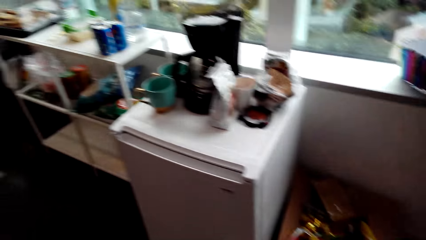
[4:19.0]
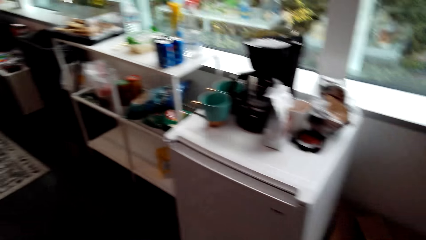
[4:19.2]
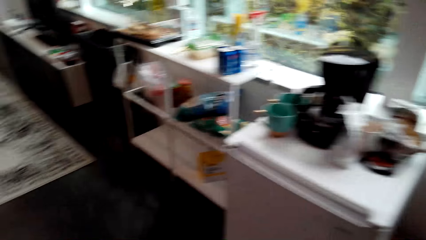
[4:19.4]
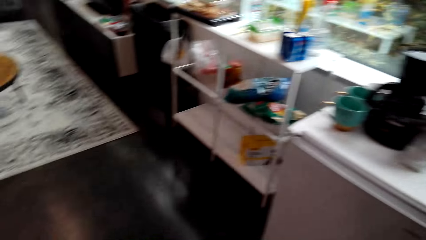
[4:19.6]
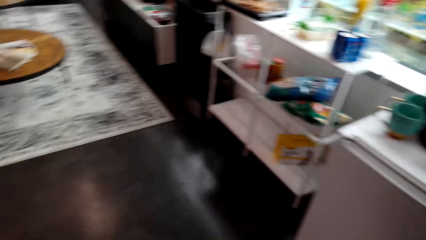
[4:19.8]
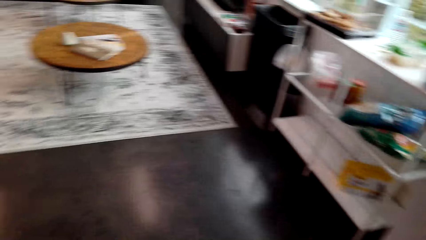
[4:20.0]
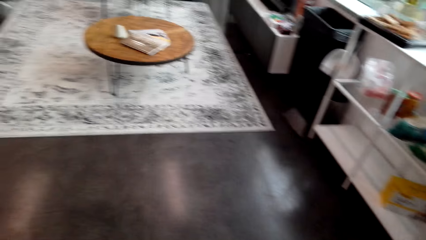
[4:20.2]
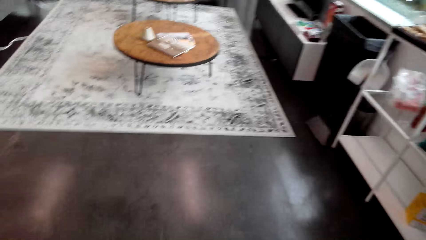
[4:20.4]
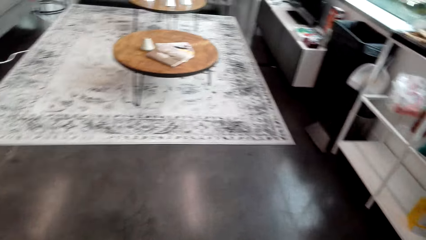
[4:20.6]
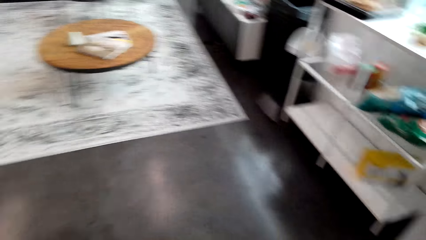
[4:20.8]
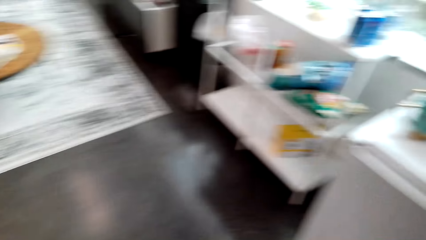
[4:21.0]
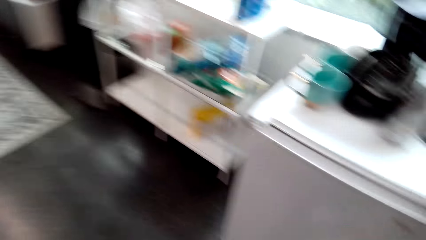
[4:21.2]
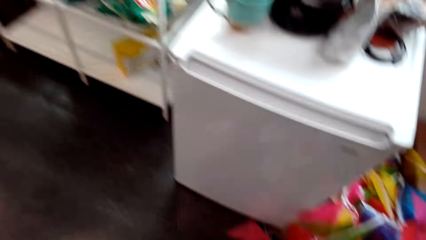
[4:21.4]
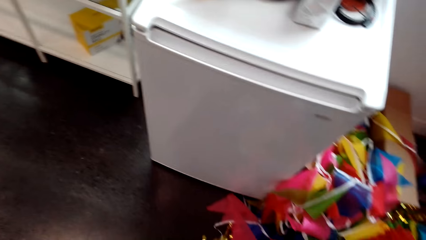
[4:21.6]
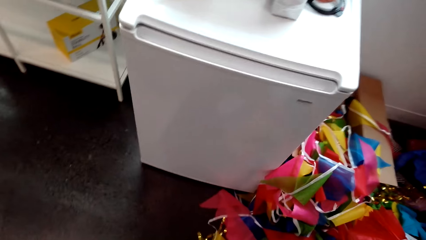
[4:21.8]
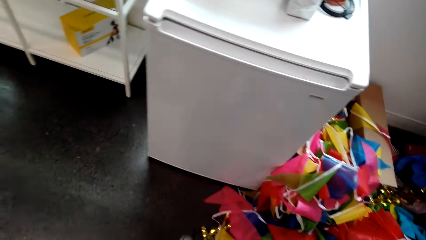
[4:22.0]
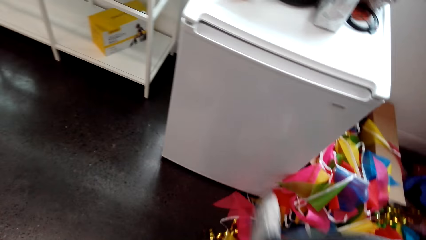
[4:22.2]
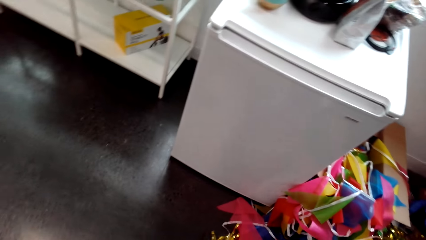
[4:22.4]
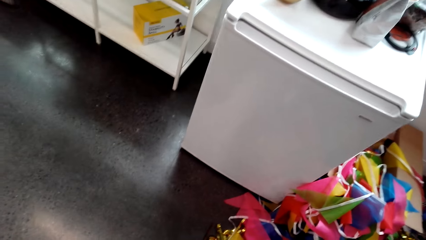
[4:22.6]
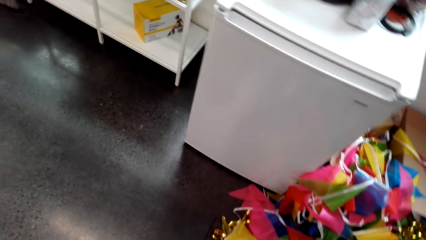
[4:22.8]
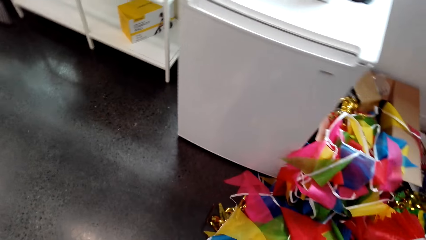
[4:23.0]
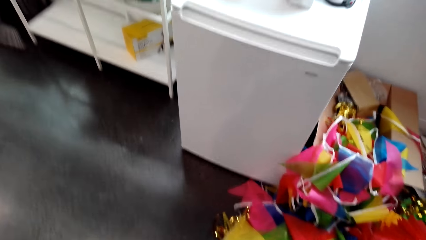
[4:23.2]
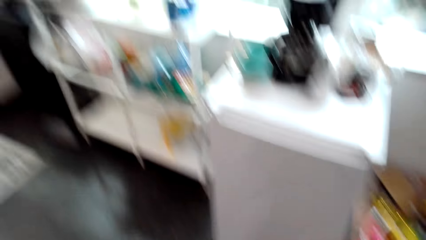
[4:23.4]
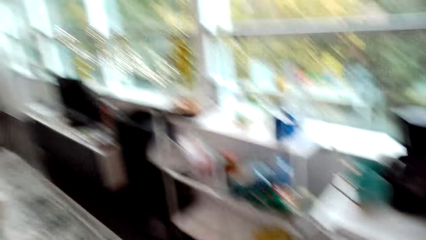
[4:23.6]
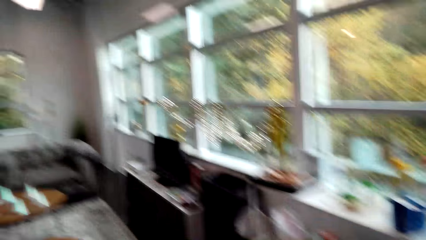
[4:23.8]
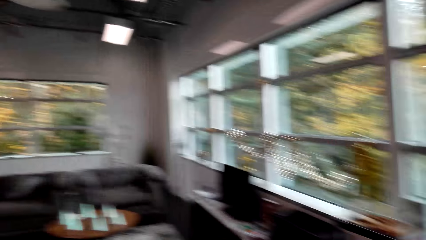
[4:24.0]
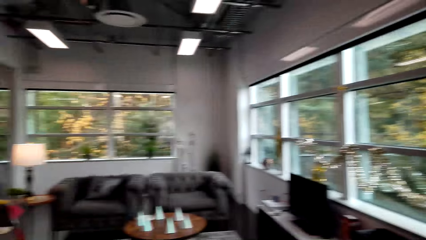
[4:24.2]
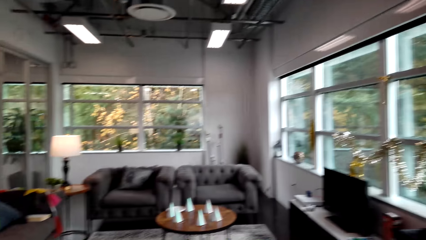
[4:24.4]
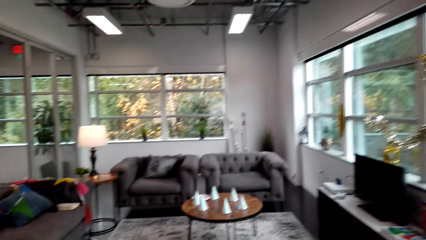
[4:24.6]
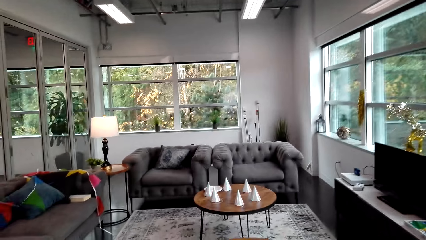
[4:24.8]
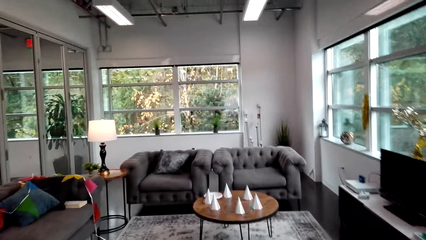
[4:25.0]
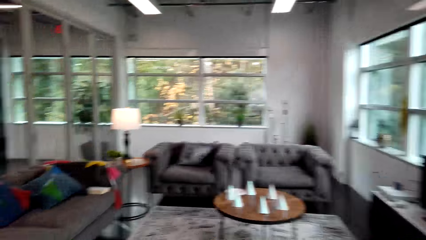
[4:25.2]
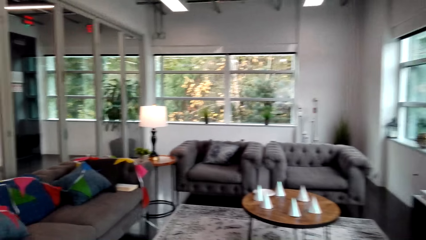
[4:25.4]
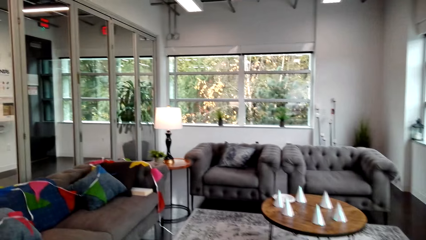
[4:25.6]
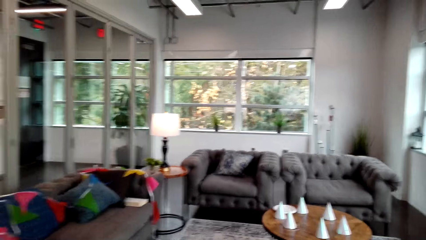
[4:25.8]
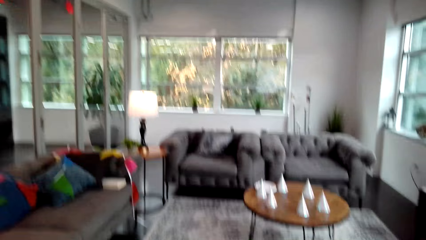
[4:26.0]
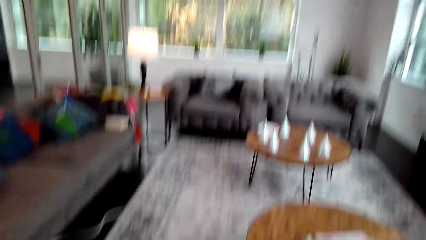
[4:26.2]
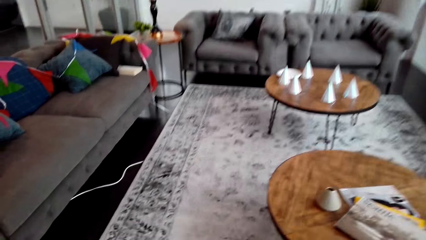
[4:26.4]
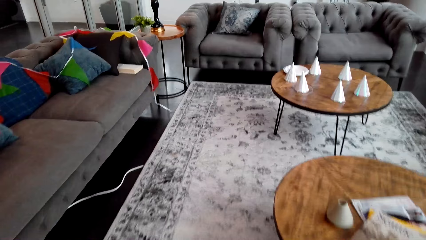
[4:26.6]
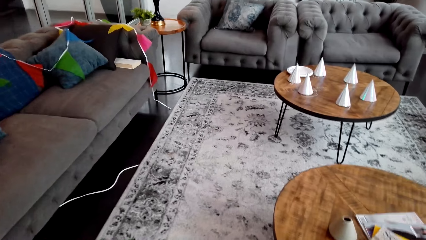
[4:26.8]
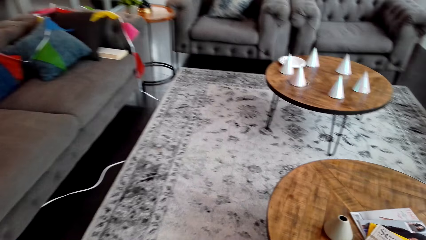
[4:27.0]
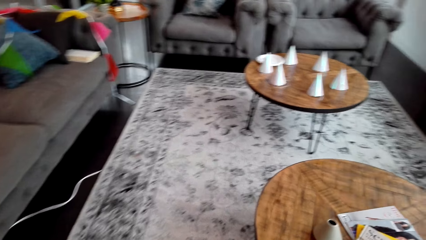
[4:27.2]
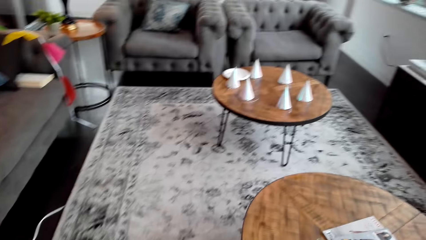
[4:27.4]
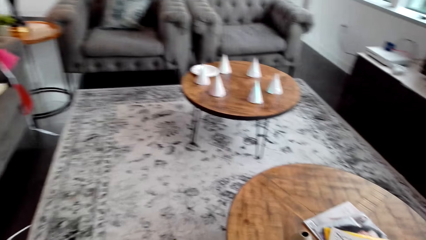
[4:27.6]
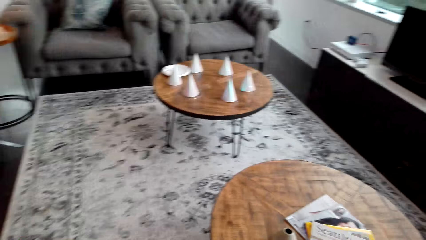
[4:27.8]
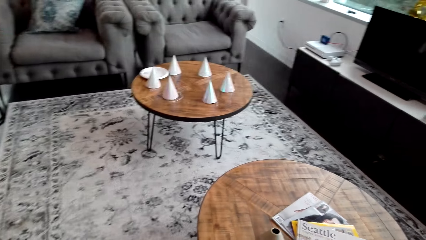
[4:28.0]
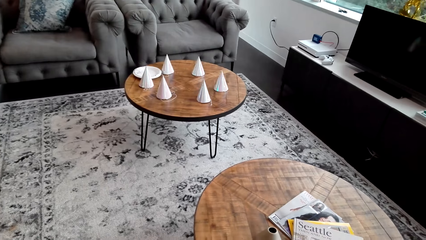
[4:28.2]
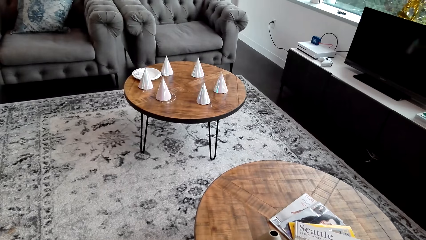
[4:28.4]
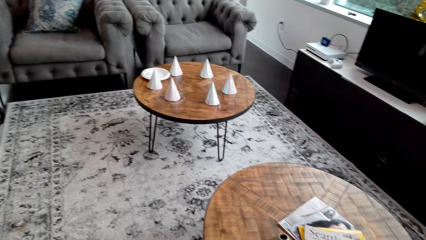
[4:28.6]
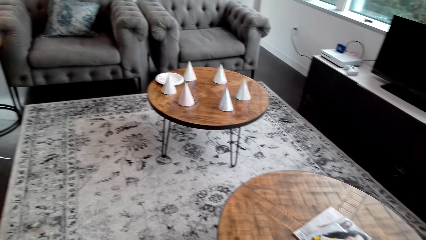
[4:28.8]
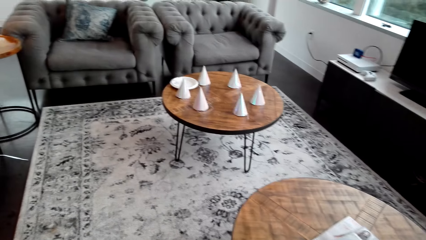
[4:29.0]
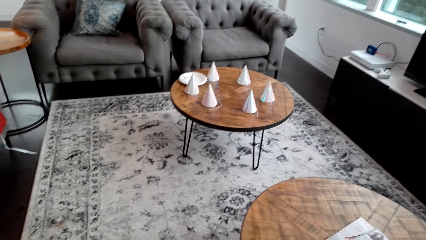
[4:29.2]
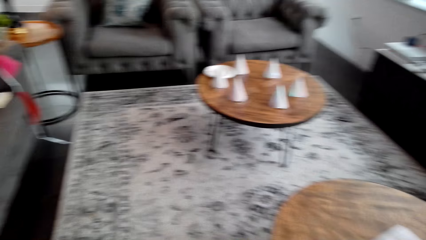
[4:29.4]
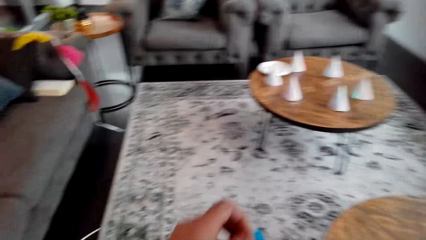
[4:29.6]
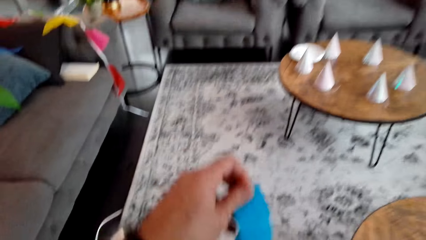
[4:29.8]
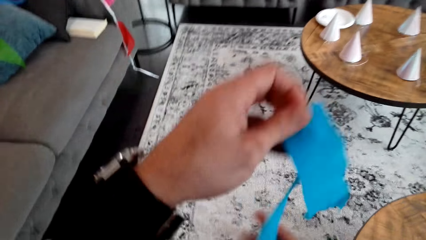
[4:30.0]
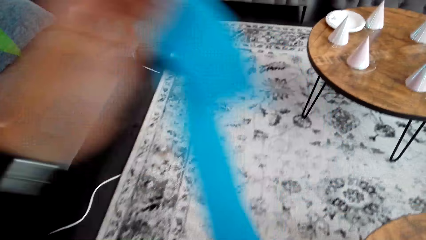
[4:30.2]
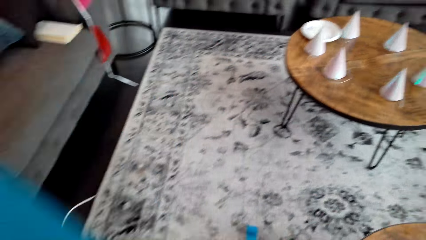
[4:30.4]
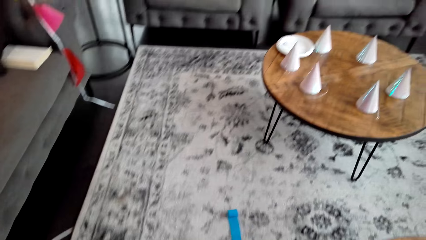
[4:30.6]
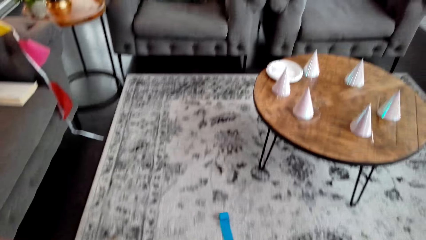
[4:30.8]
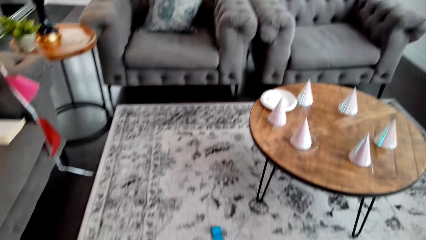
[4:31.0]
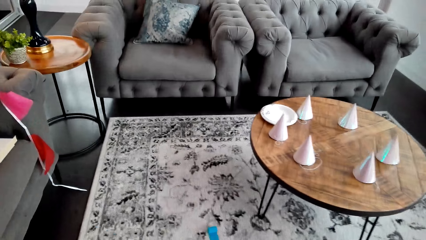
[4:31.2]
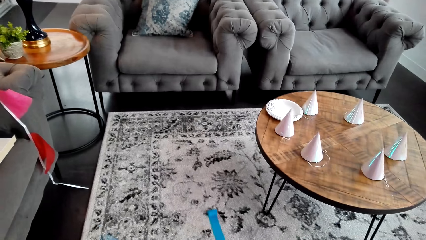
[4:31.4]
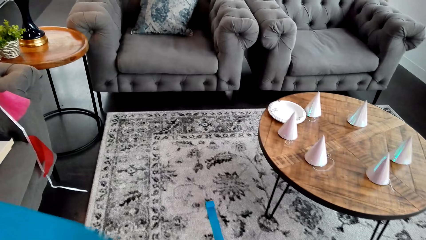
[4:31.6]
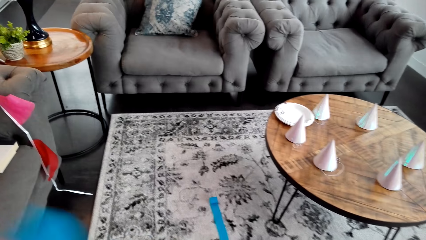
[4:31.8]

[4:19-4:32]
The camera wearer looks around. They walk in the house.

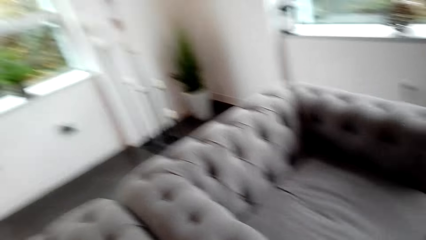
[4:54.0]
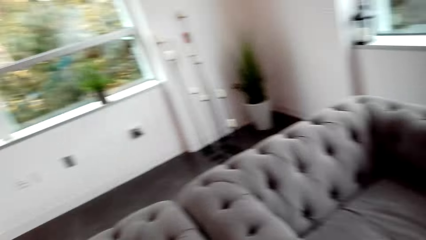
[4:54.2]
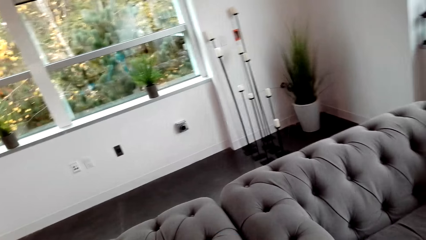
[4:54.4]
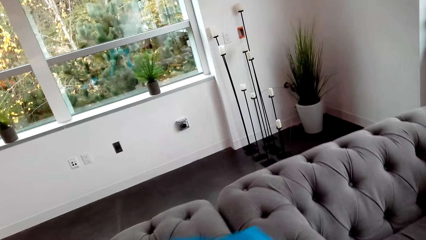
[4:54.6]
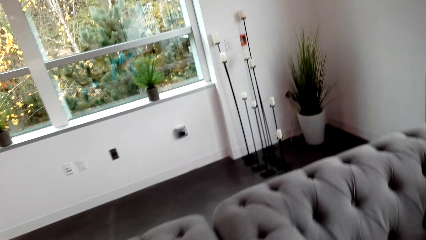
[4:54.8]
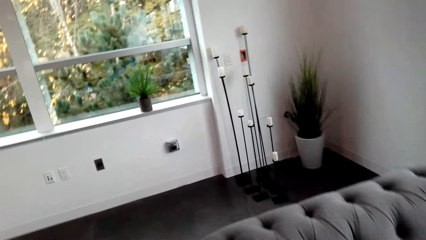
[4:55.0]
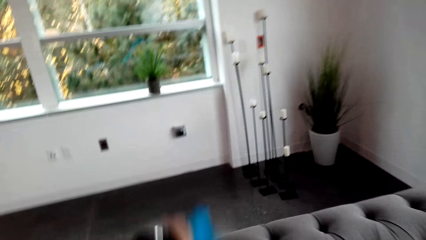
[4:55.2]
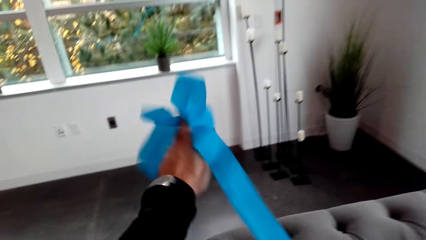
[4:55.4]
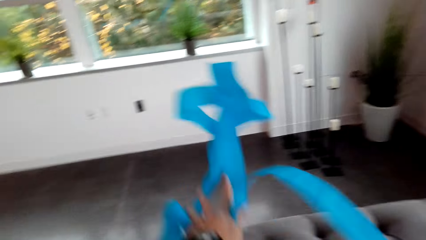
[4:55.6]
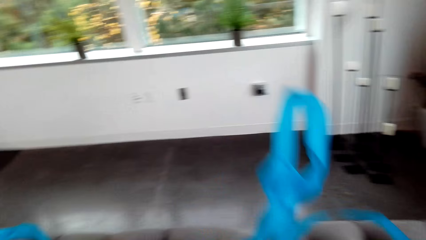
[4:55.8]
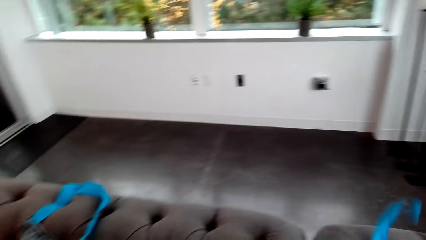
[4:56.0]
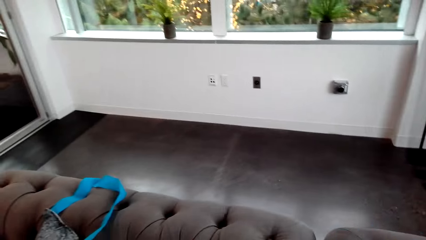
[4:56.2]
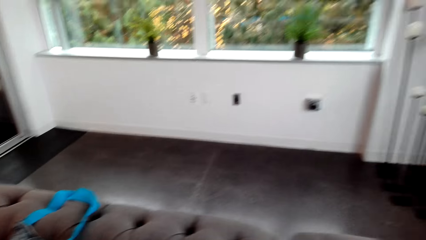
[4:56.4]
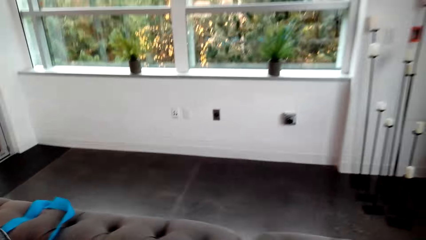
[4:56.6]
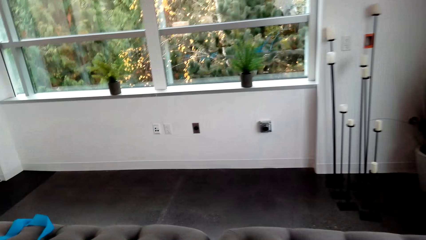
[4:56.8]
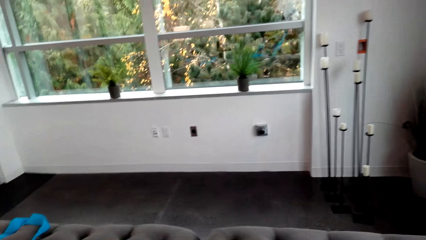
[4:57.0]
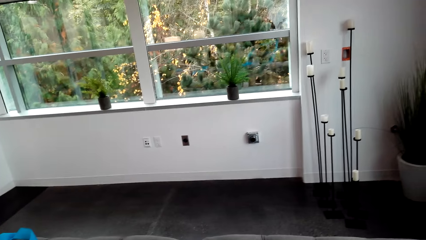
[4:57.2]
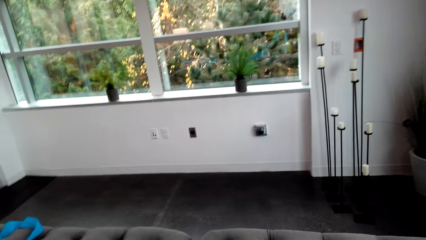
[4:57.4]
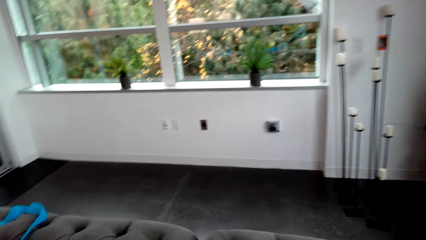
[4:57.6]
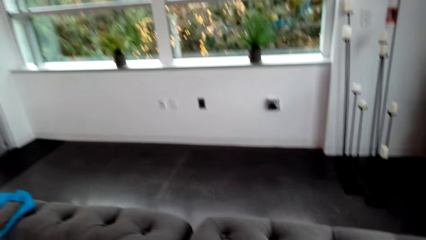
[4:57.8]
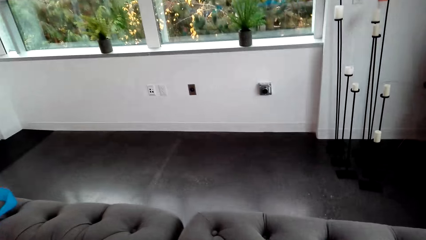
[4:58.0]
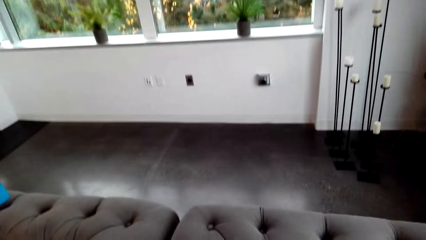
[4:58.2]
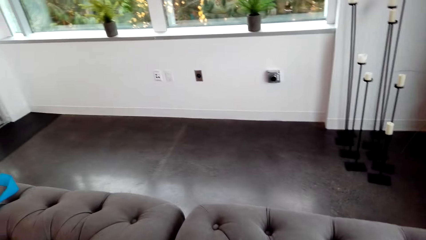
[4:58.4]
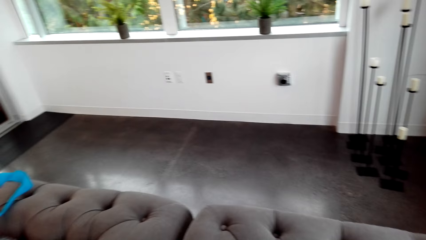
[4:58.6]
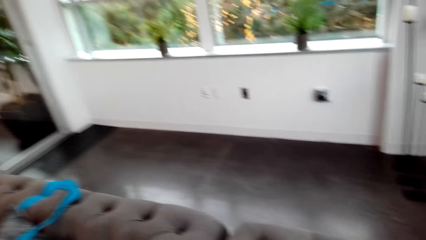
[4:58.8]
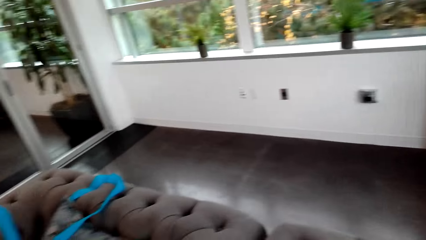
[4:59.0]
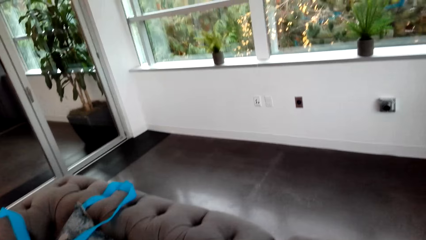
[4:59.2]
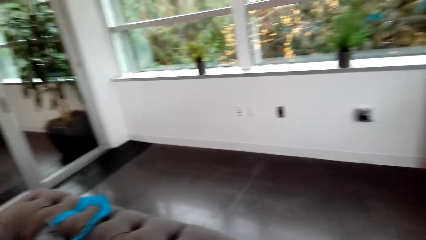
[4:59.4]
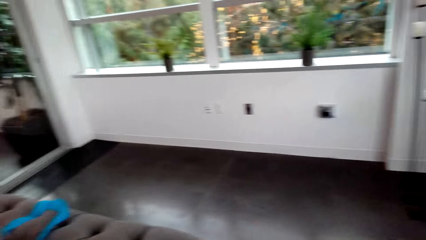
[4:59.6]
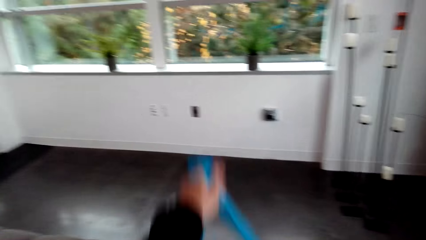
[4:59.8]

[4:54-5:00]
The camera wearer throws the ribbon and moves their hand. They look around.
